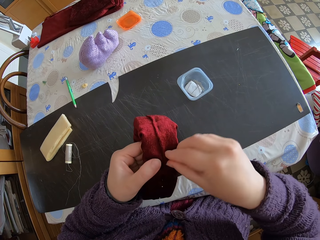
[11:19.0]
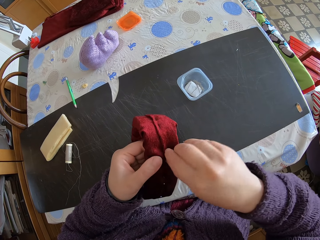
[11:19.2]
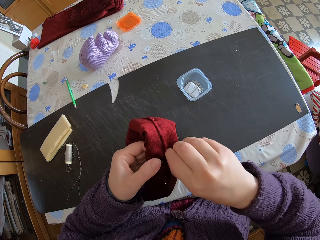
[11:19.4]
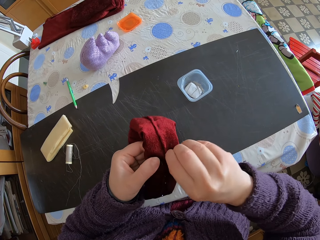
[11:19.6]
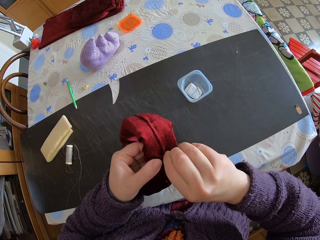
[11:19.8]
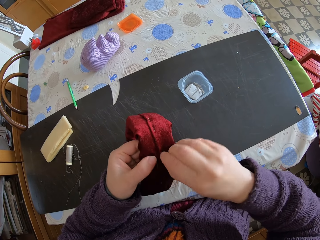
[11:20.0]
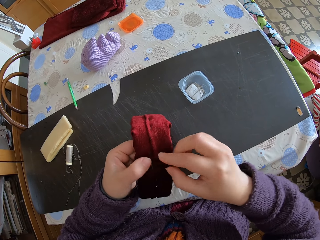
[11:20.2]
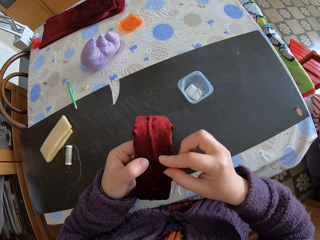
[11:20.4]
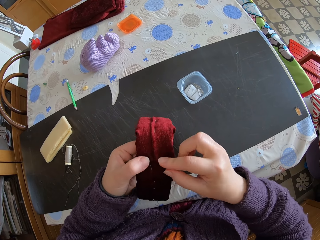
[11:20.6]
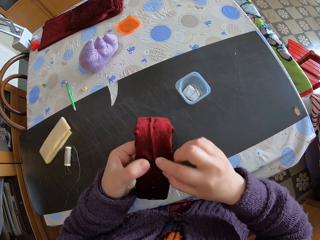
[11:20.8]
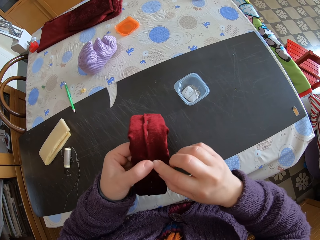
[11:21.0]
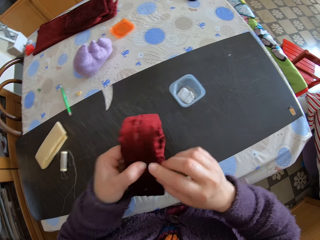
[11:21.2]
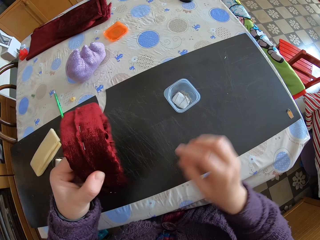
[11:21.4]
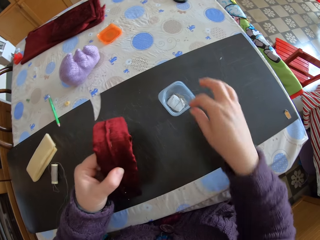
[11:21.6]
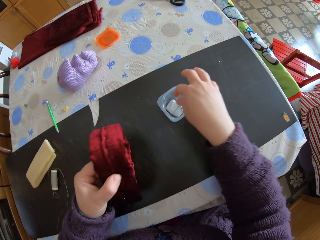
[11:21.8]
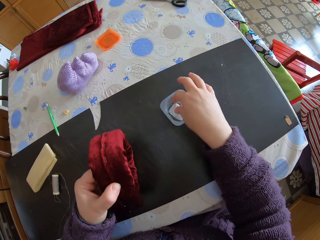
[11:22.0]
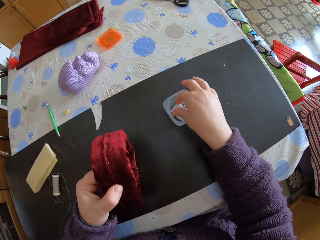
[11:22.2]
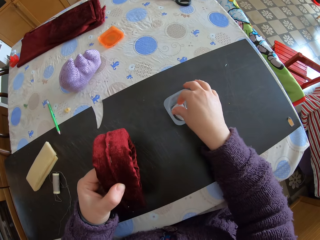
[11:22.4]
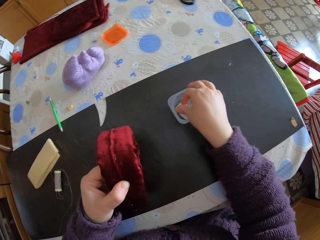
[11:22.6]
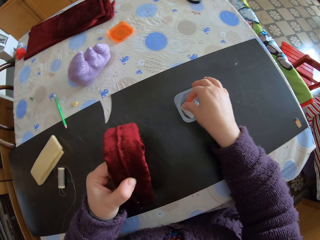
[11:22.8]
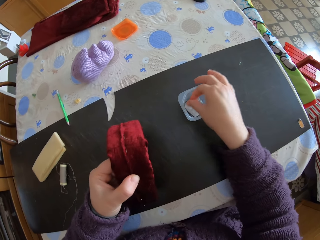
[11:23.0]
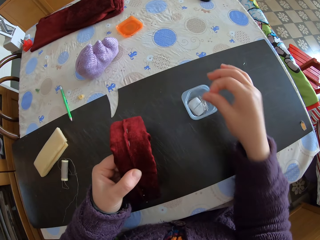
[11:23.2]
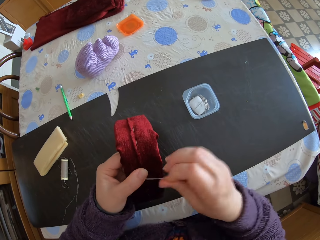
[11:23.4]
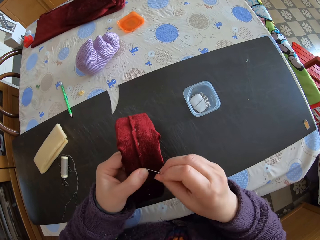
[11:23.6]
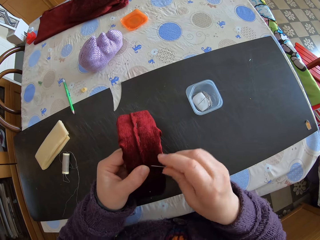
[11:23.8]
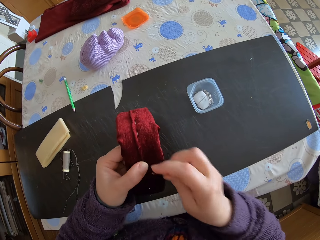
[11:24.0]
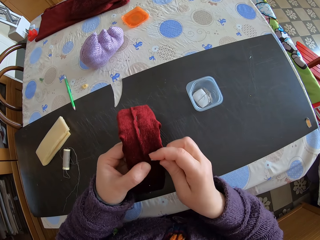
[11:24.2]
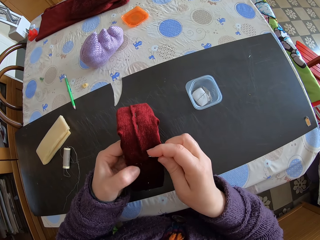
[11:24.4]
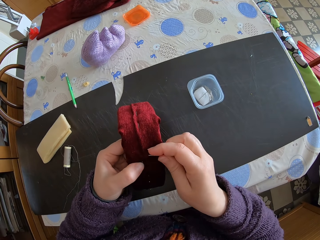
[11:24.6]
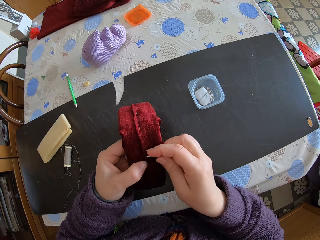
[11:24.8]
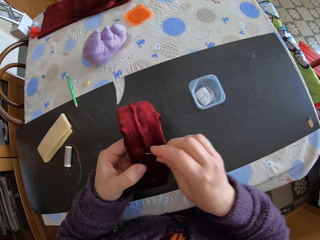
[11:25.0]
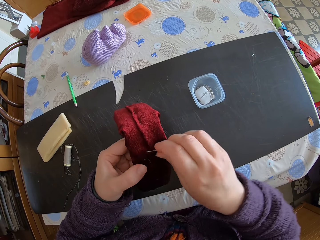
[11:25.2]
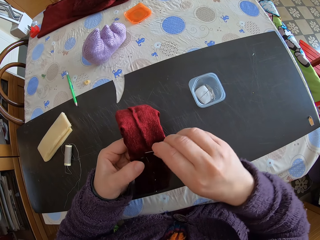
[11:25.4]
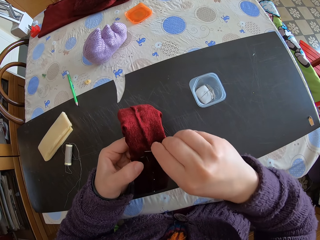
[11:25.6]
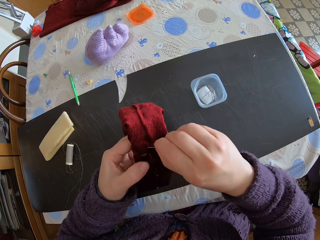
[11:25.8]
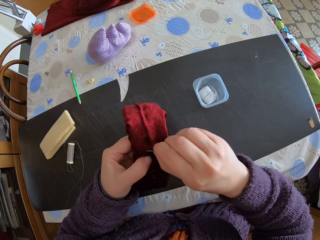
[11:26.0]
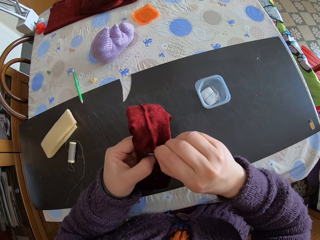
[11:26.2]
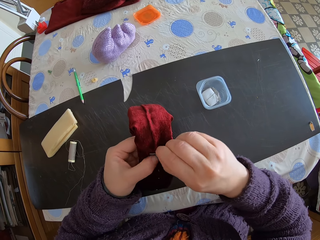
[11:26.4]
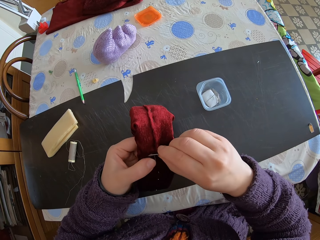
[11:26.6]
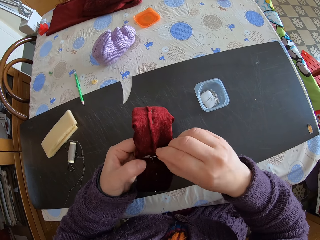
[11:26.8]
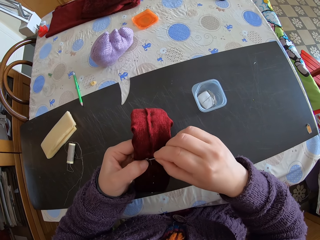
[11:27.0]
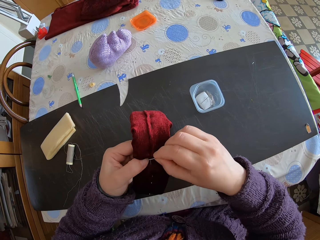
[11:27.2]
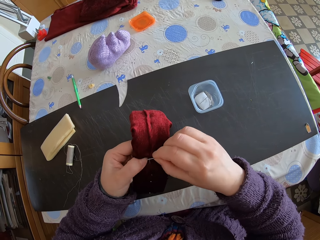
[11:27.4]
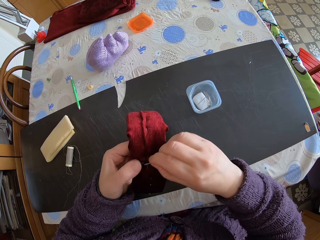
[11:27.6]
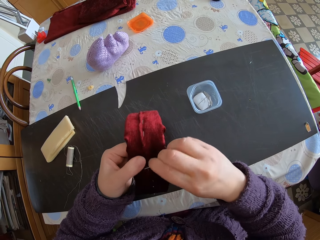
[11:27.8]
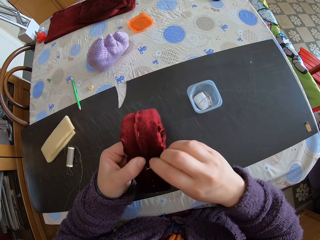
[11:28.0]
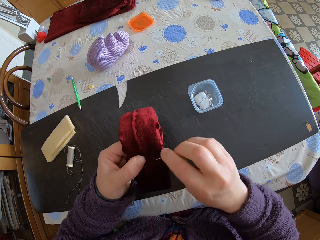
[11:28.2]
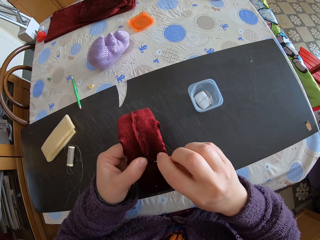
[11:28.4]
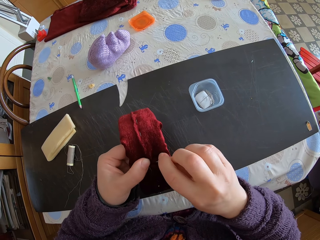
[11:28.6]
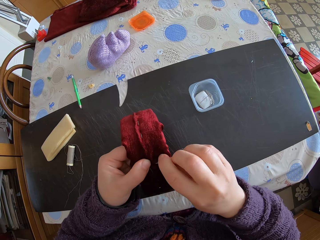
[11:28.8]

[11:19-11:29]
The camera wearer takes the silk pin. They insert the pin in something.

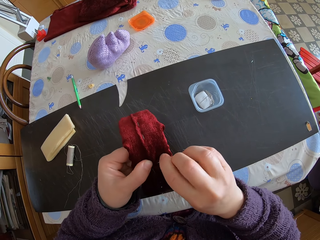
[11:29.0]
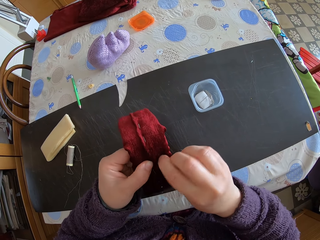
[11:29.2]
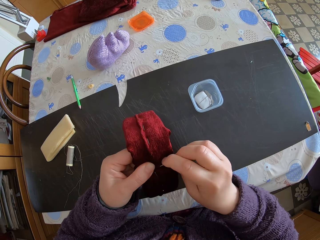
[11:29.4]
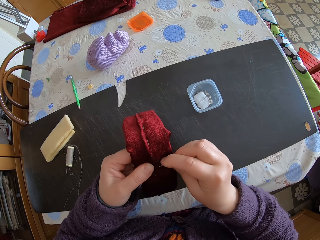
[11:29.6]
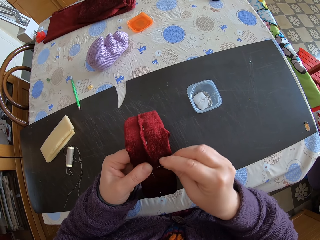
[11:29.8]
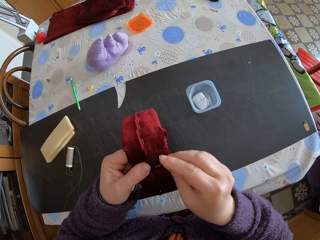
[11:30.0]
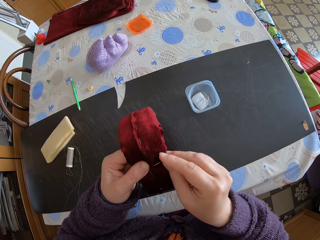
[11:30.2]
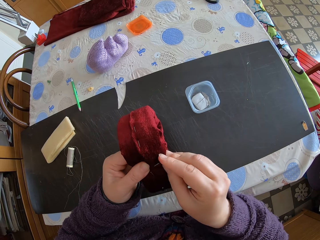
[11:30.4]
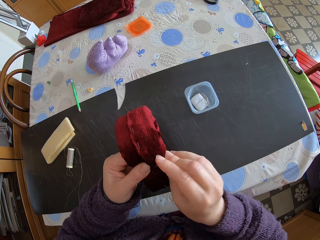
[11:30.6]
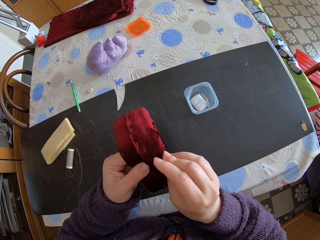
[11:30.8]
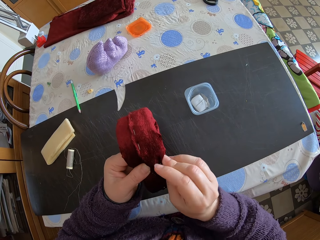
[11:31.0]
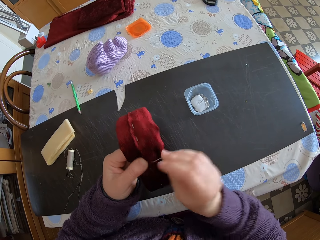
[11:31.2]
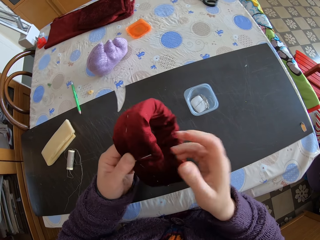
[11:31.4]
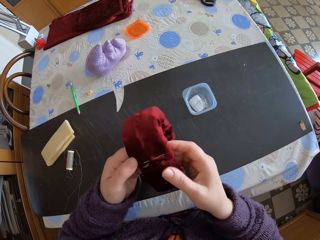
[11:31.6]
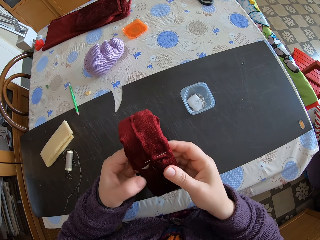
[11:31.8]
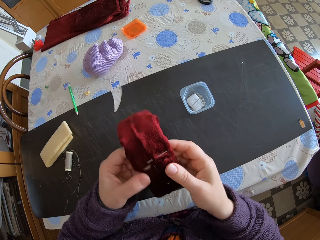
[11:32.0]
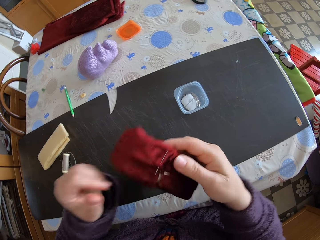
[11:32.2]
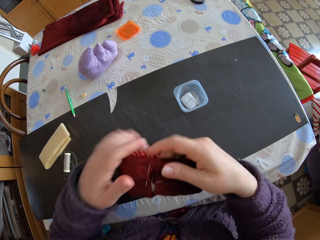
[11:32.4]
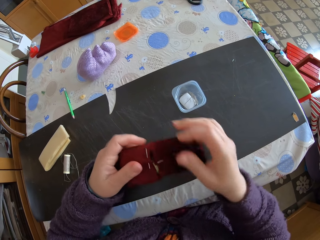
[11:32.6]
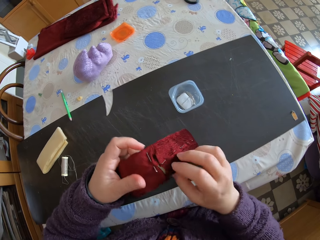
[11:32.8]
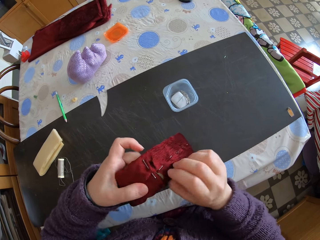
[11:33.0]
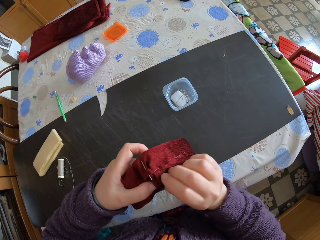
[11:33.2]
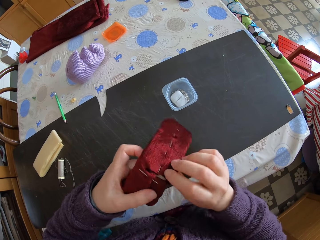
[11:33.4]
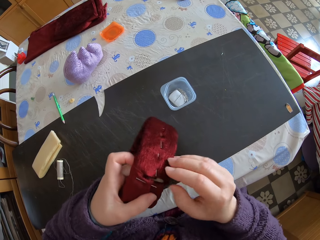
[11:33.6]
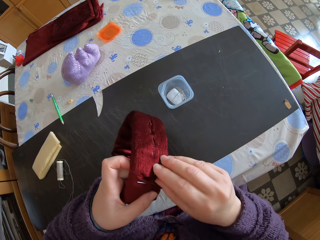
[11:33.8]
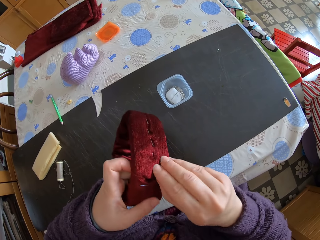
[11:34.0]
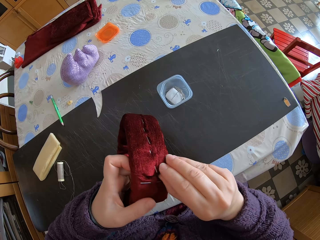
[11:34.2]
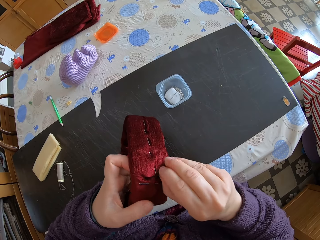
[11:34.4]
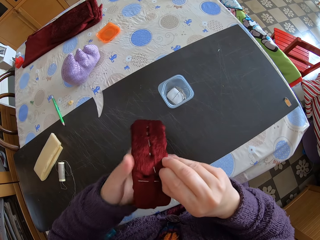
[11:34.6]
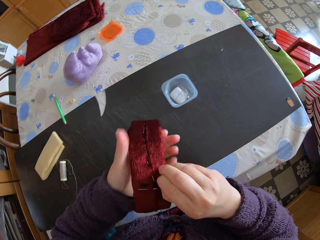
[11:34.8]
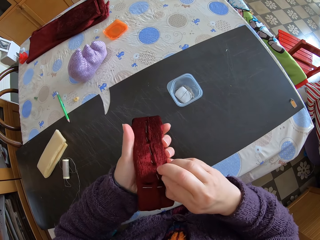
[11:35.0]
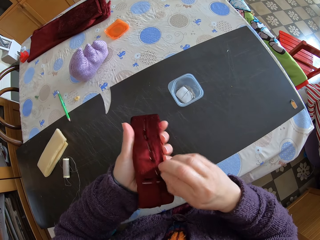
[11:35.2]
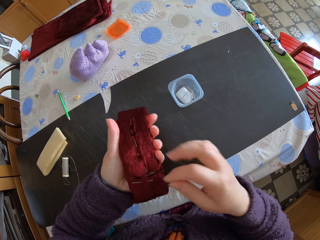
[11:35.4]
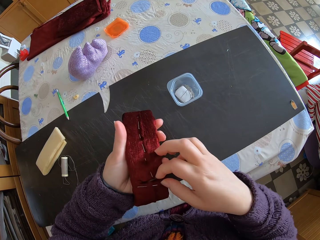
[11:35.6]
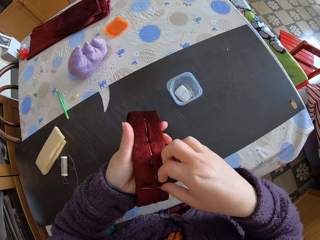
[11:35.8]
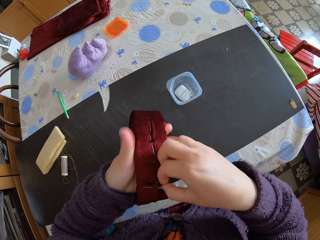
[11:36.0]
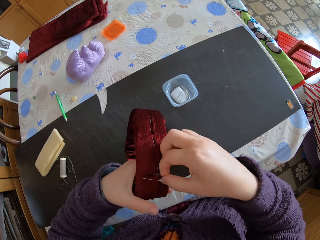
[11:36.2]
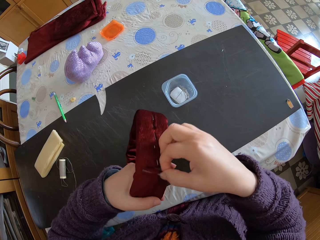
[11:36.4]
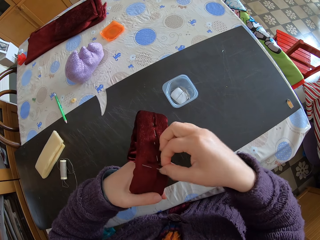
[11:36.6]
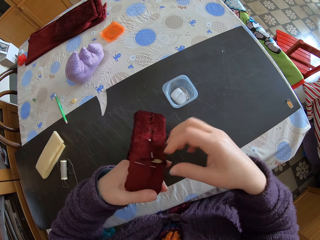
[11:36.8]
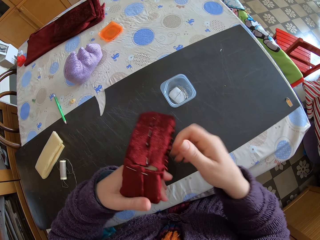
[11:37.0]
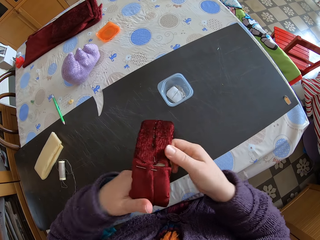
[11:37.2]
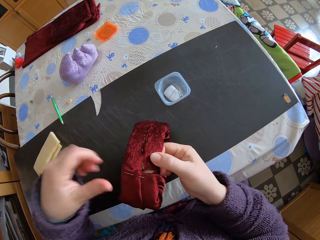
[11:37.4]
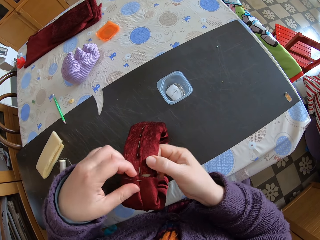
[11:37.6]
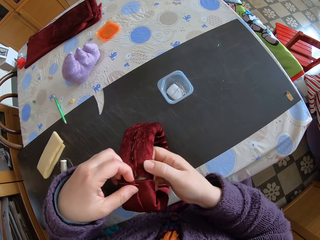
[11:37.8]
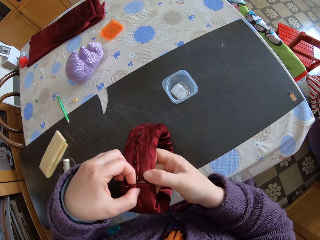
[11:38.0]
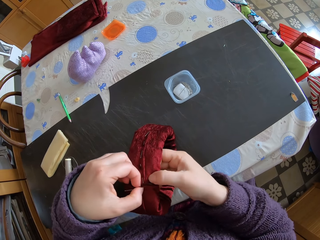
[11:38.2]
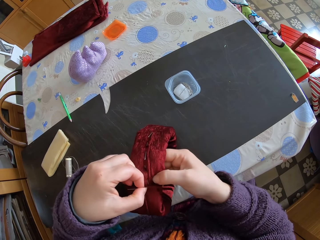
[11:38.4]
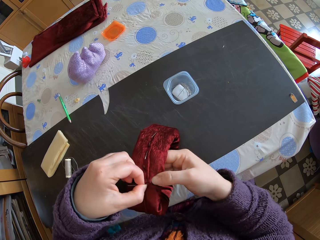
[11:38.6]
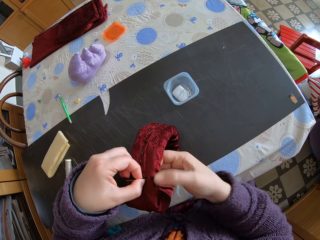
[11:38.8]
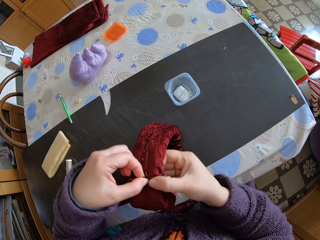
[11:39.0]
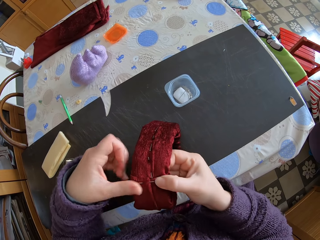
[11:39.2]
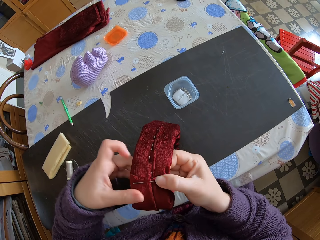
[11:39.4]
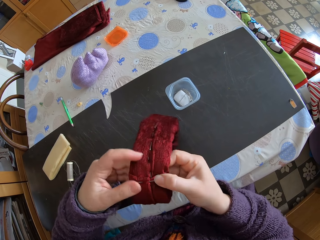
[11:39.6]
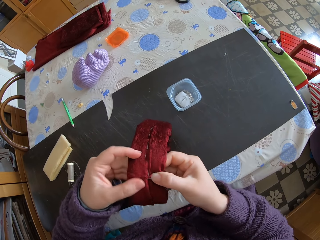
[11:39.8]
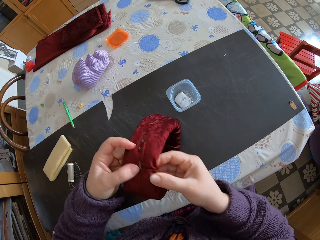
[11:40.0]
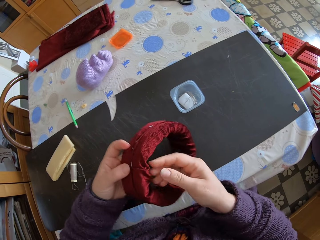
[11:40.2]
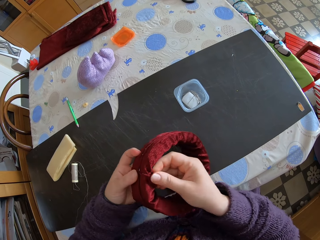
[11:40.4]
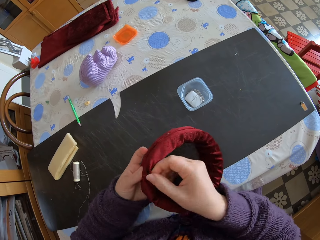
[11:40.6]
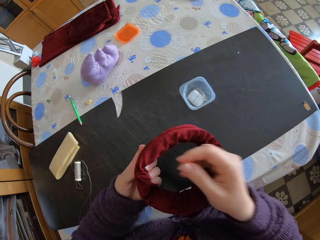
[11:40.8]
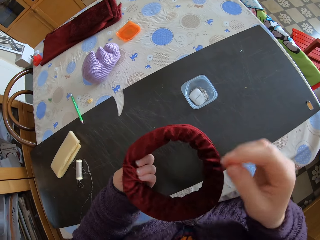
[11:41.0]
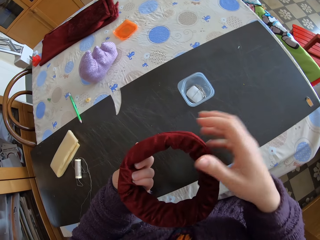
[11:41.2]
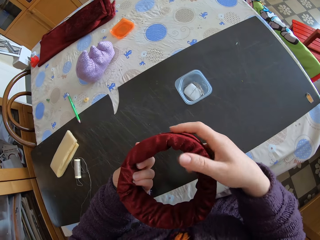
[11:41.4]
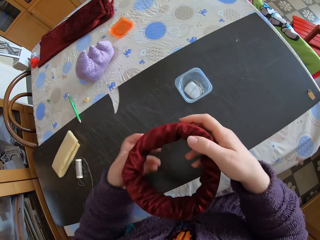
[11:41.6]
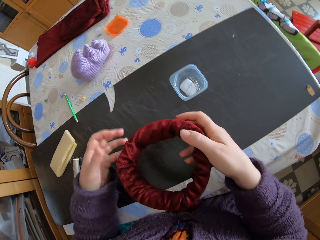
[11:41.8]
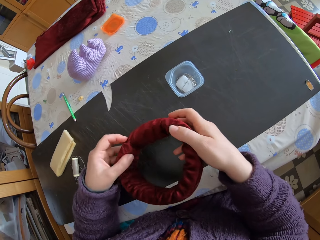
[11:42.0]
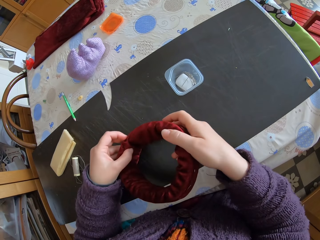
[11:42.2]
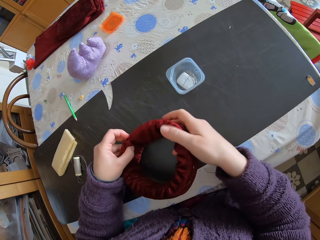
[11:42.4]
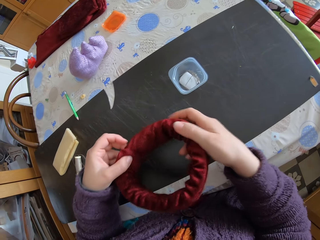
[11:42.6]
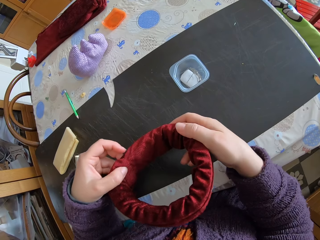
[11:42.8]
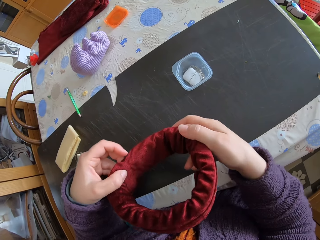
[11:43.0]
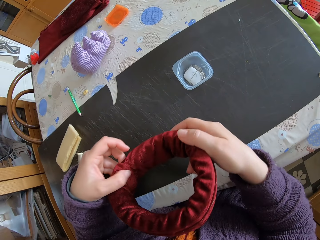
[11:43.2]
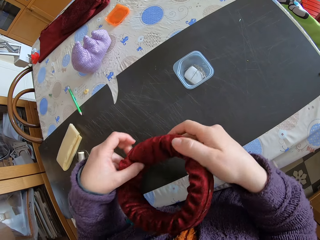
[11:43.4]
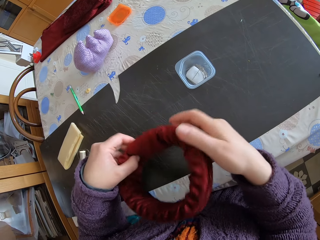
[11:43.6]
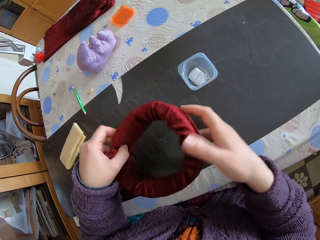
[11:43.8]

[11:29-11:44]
The camera wearer pins the fabric. They adjust the fabric. They insert the pin in the torn part.
